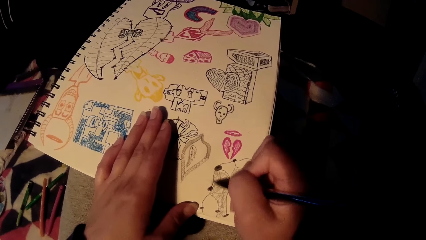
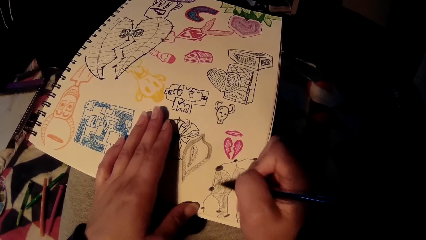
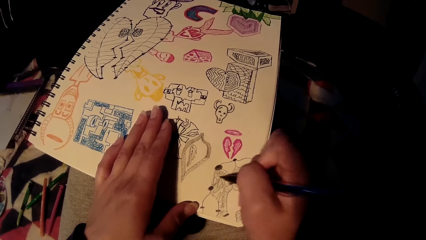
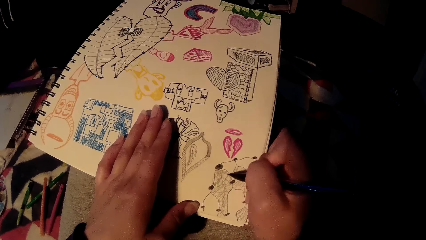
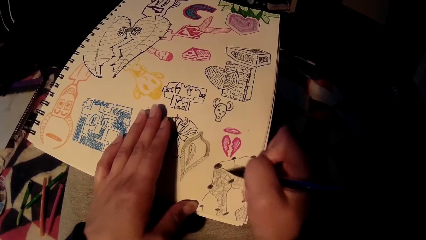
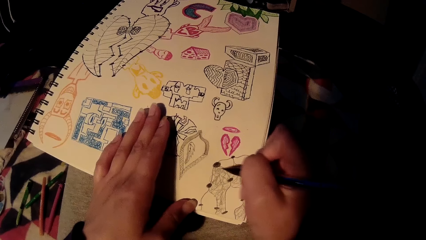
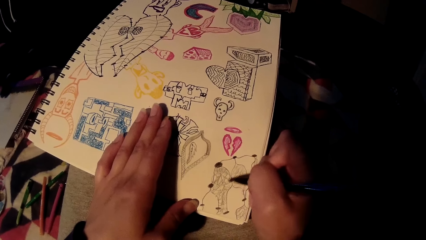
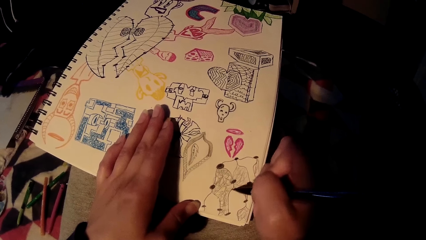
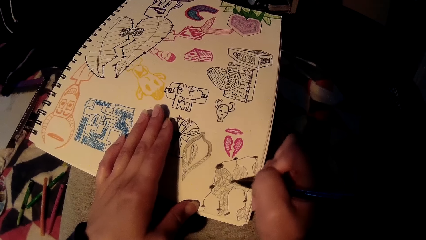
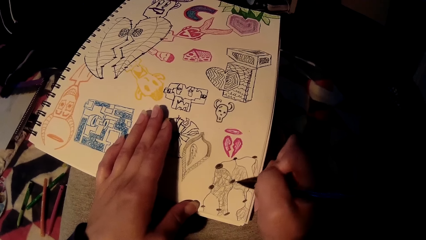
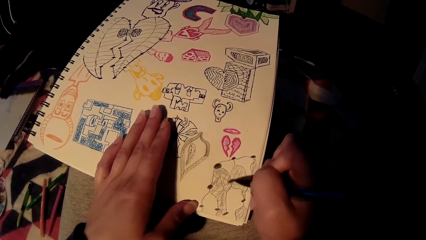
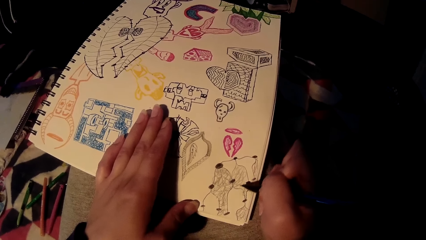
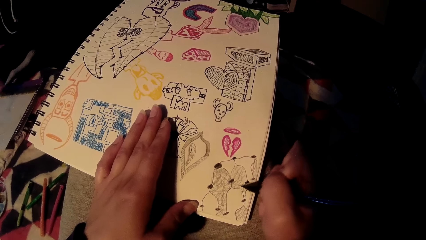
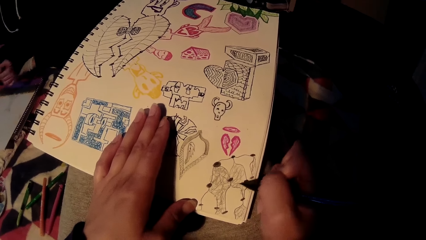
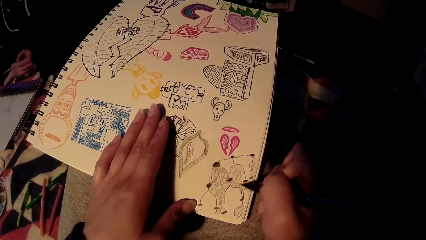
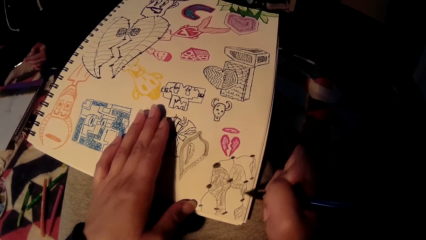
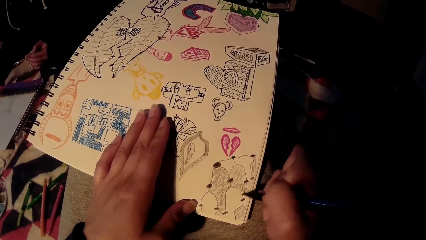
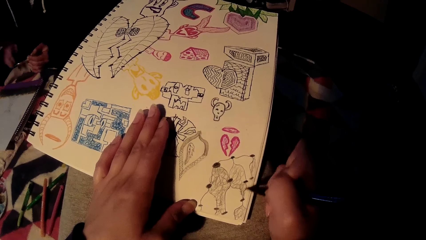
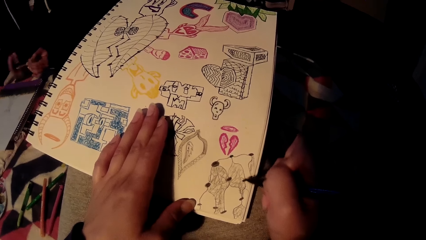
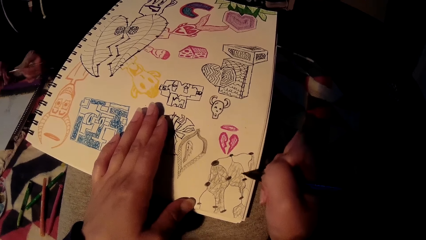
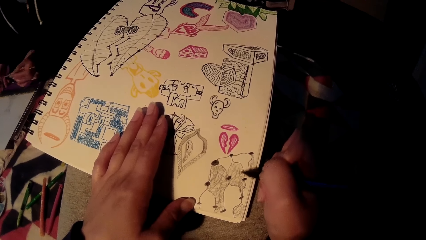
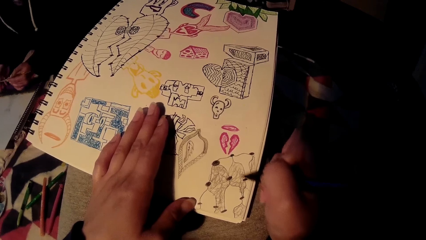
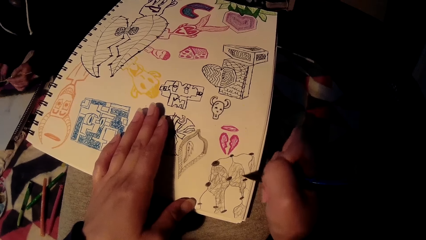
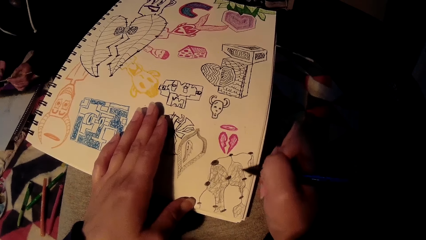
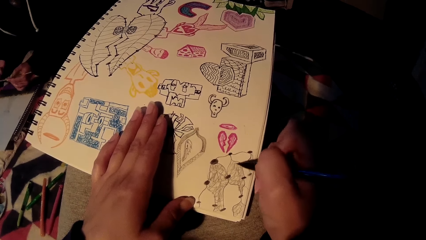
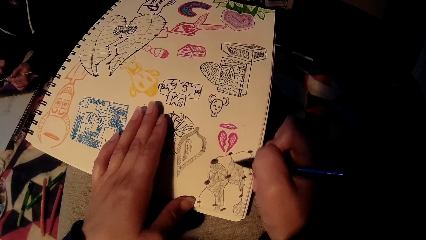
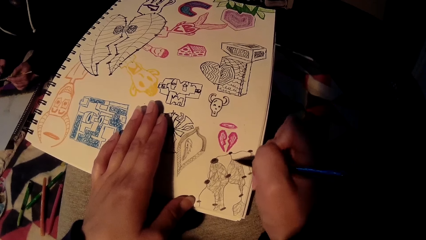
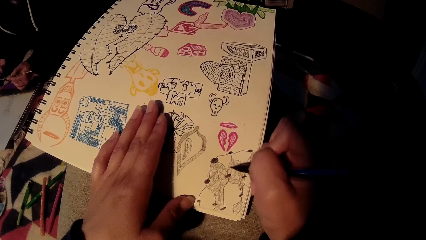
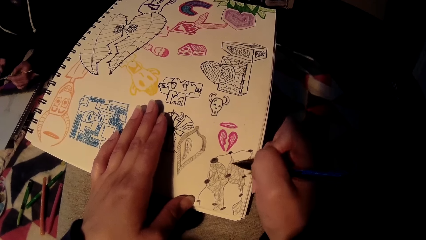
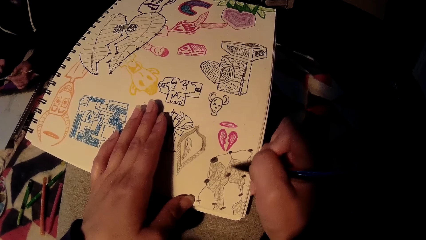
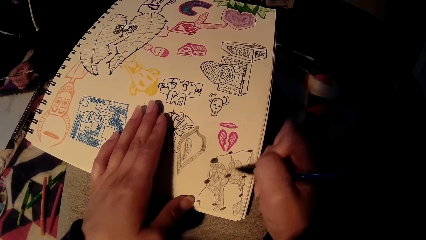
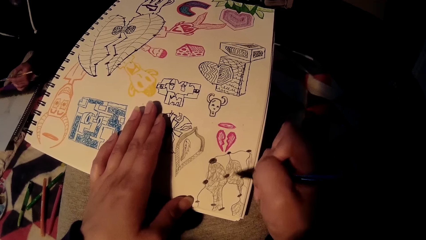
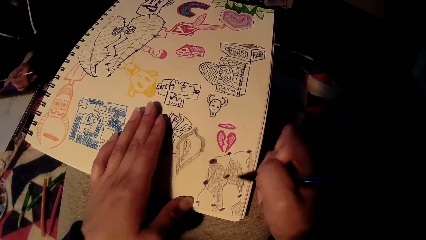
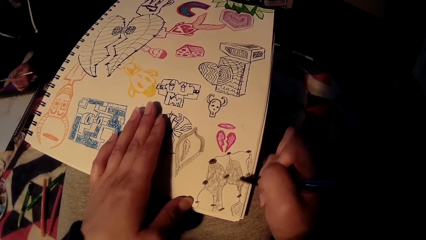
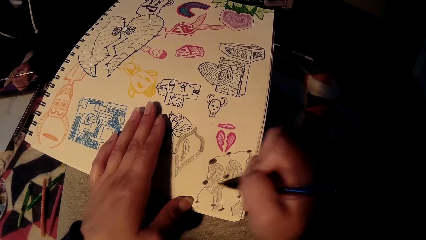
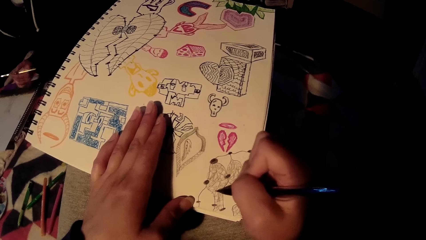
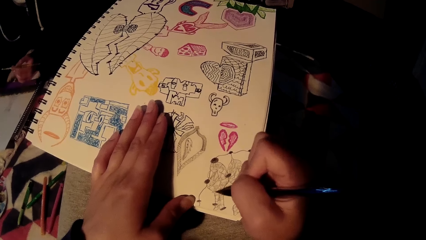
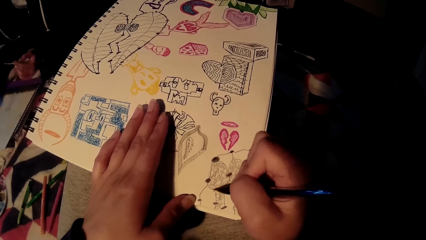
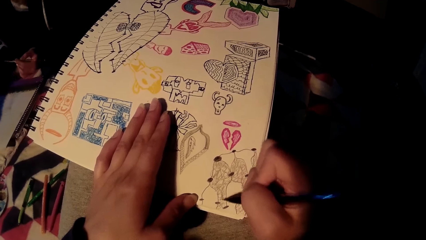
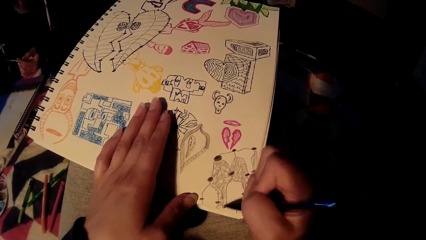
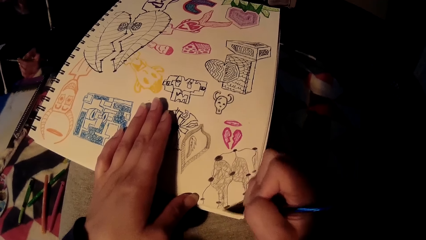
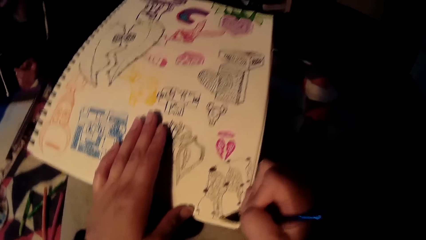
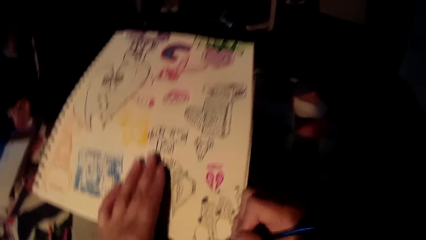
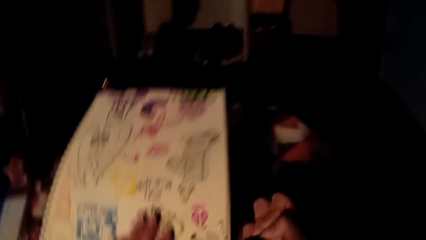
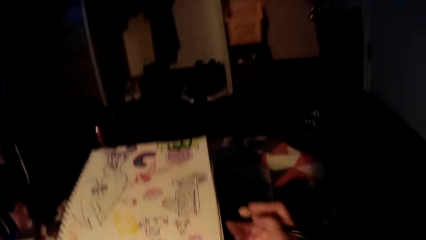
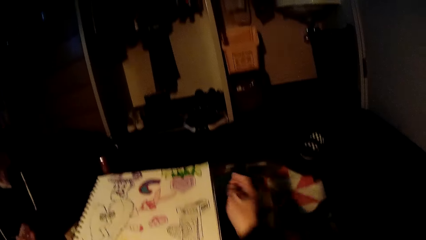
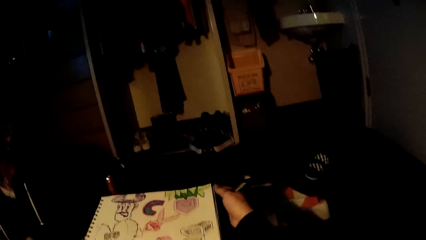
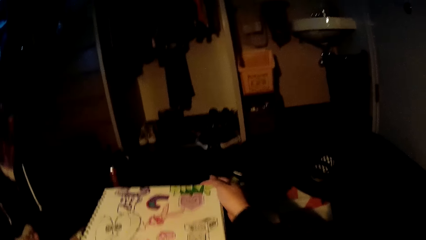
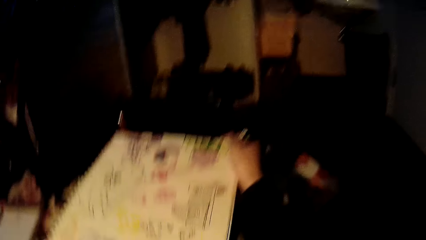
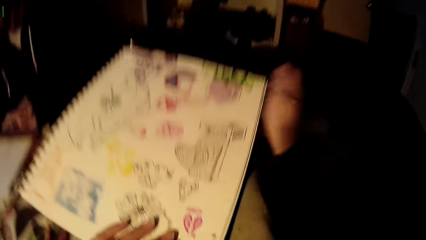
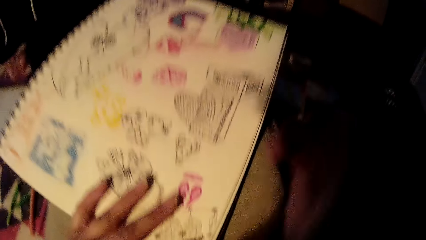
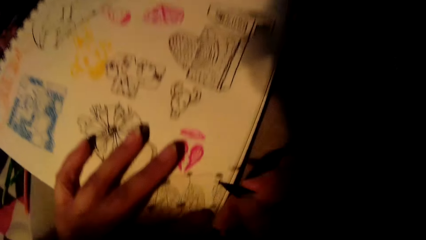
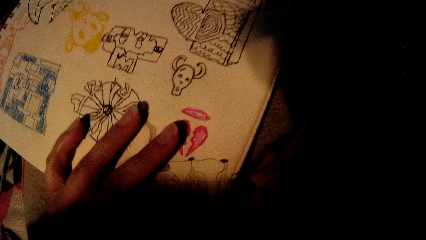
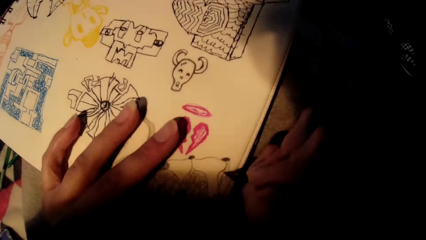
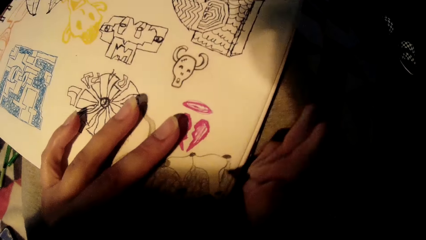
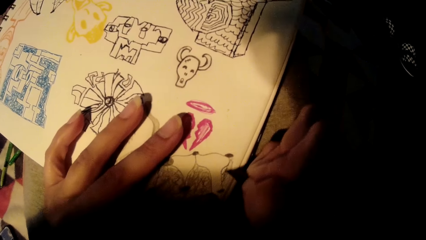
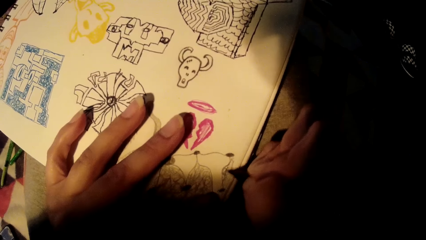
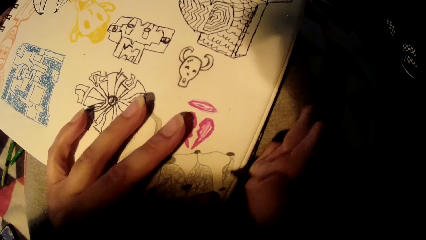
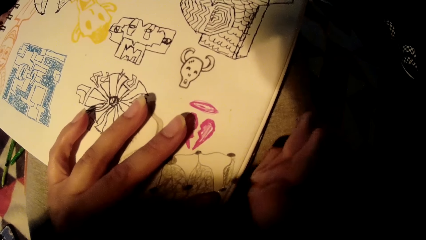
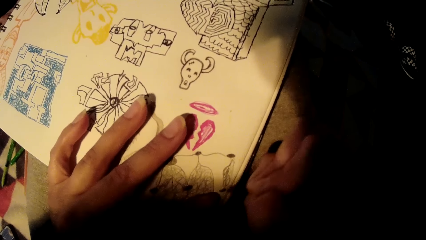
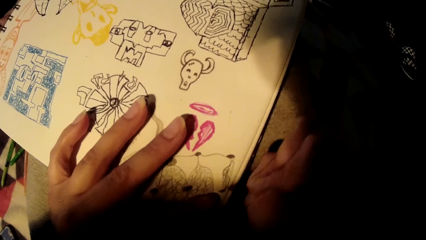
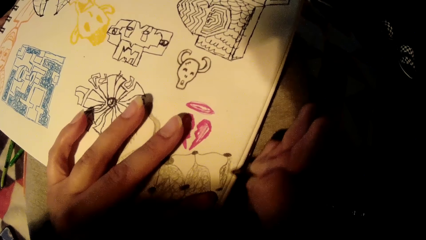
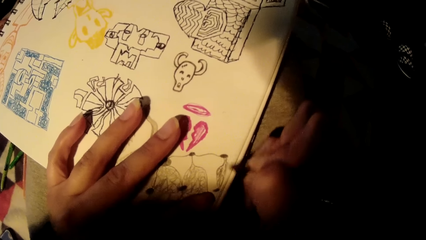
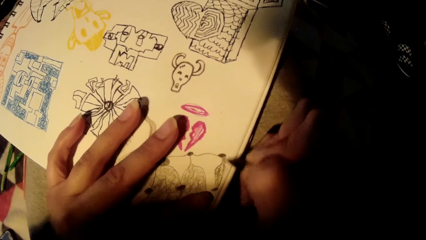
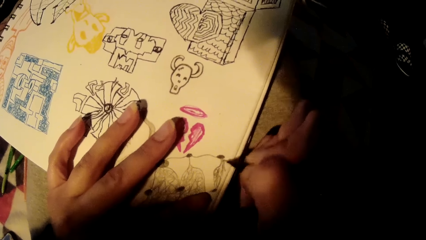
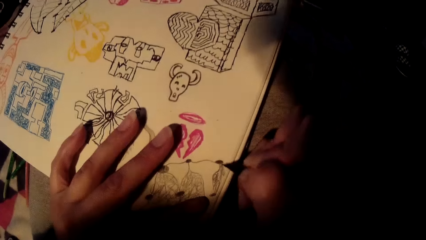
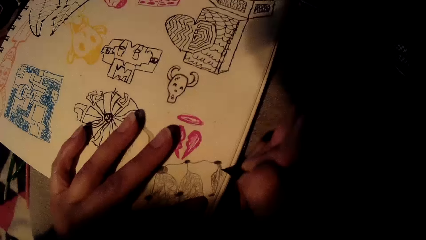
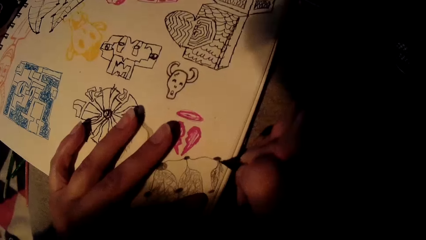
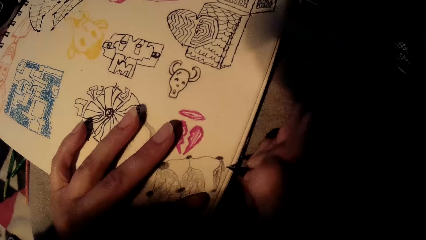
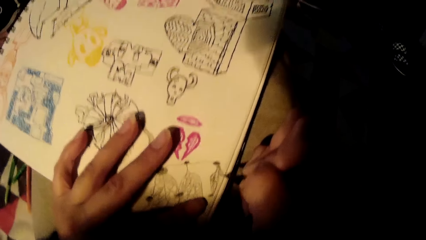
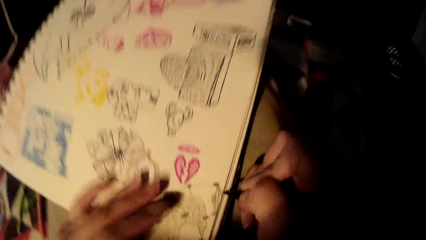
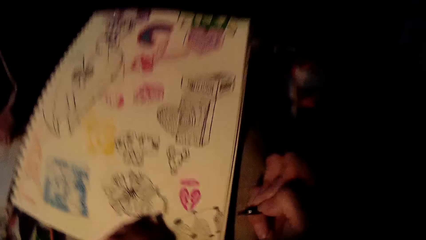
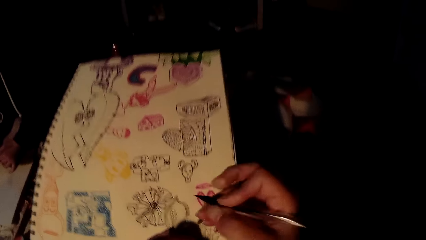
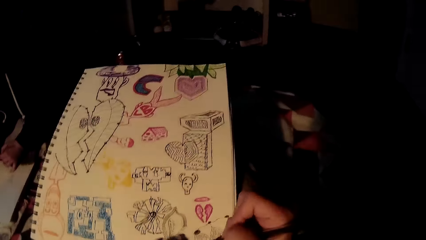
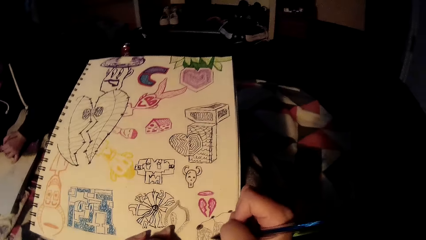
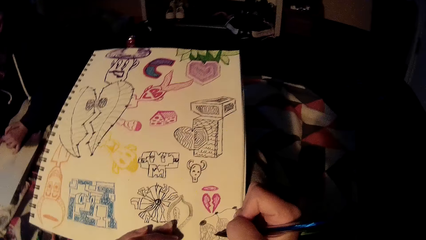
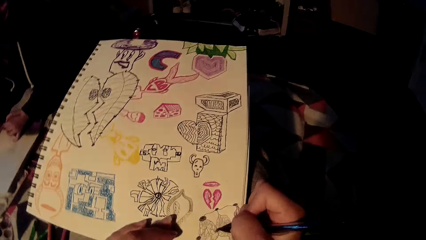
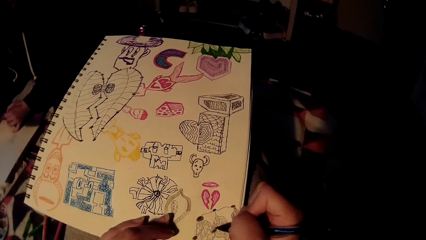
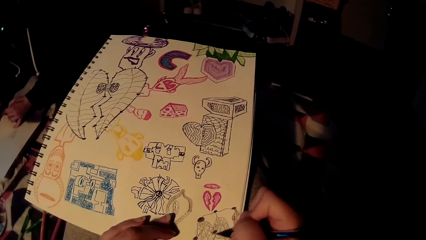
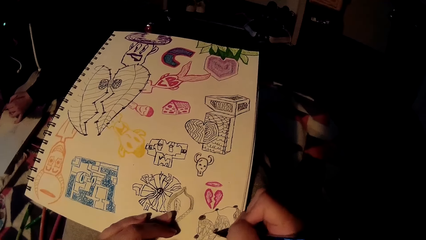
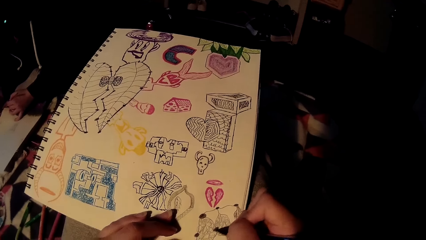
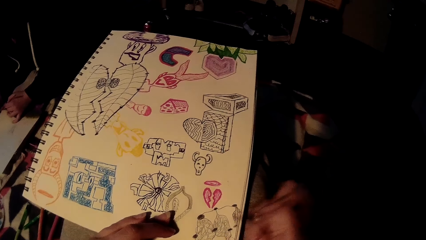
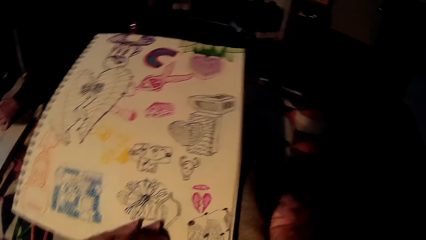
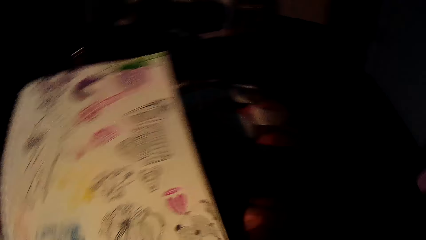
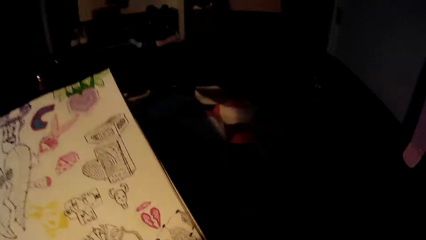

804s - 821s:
The camera wearer adjusts the drawing-pad with his right hand. He draws on the drawing-pad with the pen in his right hand. He moves his hand along the card. A woman paints on the book with the paint brush in her left hand. The camera wearer draws on the card using a drawing pen.
